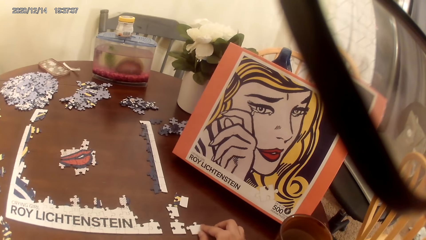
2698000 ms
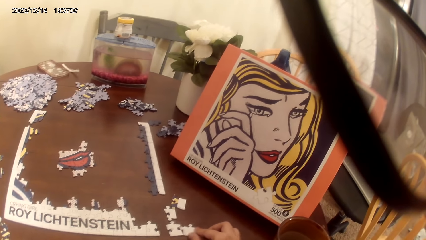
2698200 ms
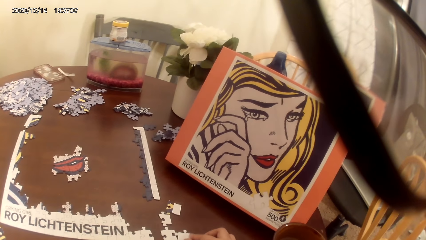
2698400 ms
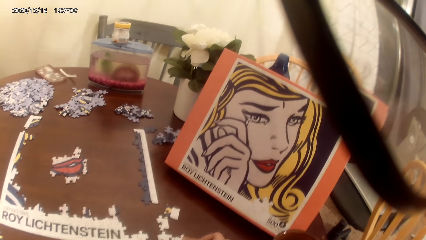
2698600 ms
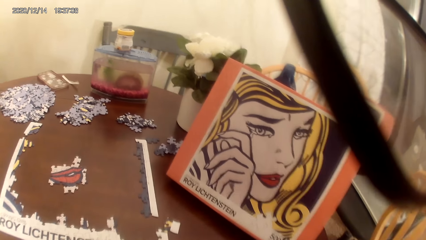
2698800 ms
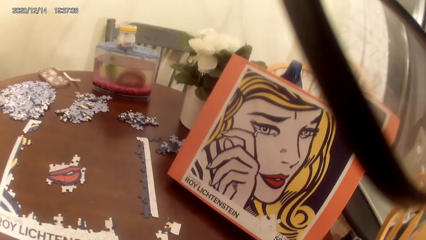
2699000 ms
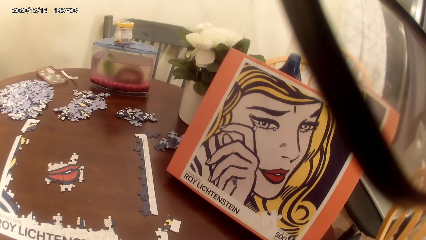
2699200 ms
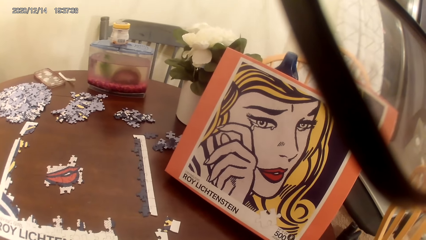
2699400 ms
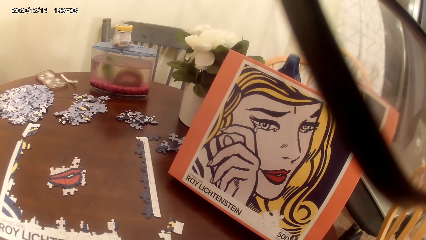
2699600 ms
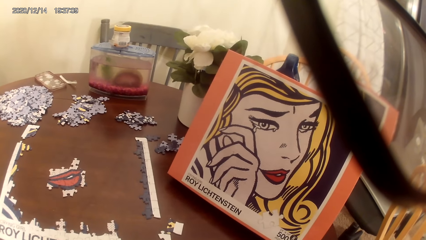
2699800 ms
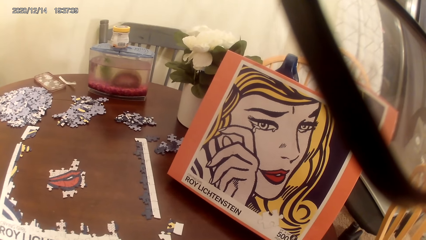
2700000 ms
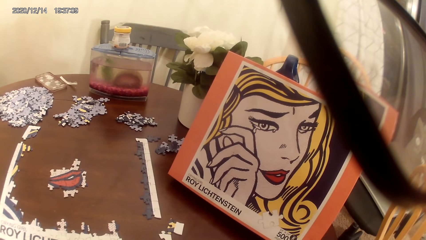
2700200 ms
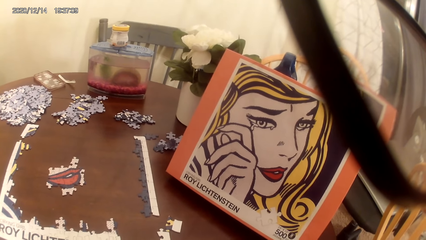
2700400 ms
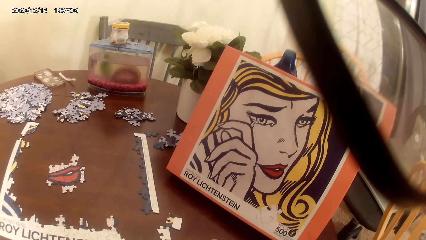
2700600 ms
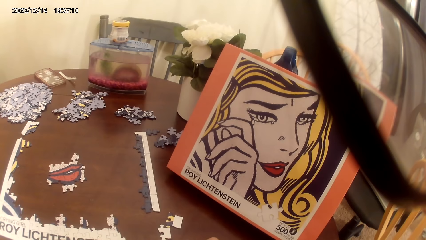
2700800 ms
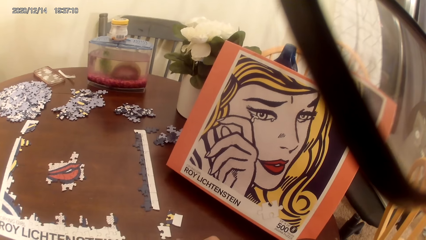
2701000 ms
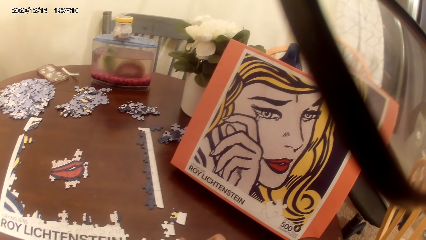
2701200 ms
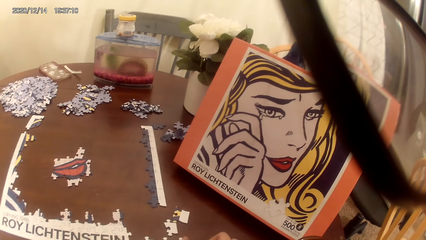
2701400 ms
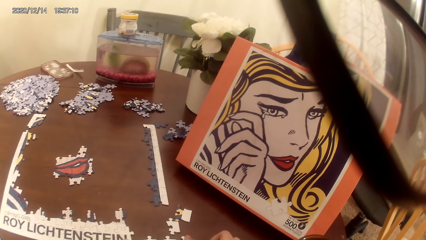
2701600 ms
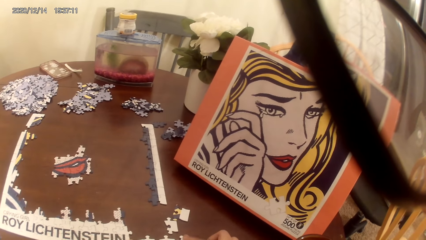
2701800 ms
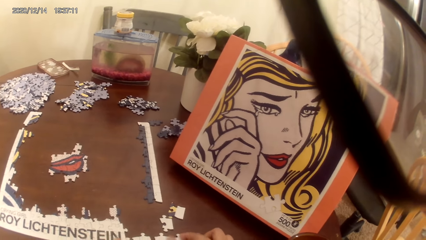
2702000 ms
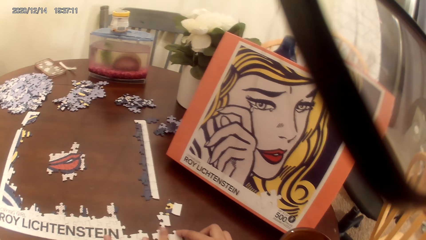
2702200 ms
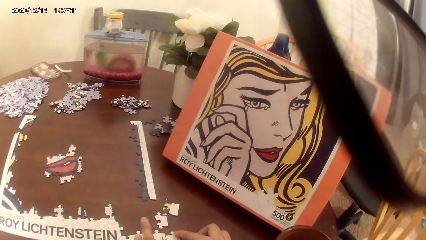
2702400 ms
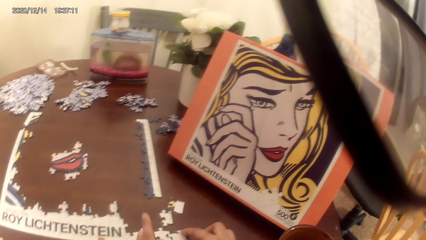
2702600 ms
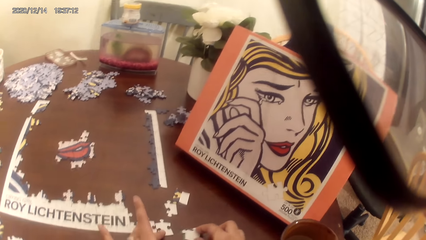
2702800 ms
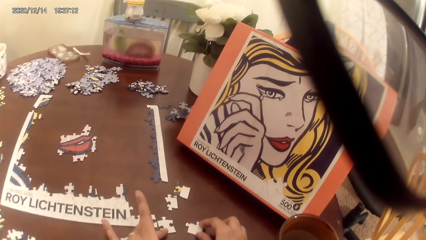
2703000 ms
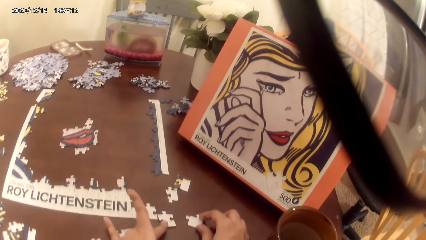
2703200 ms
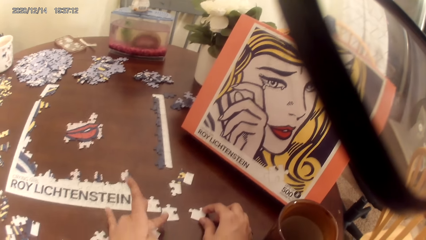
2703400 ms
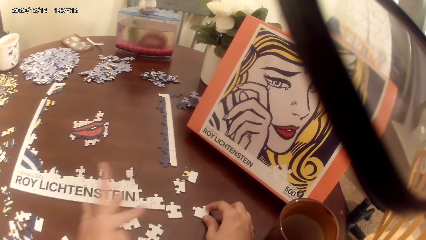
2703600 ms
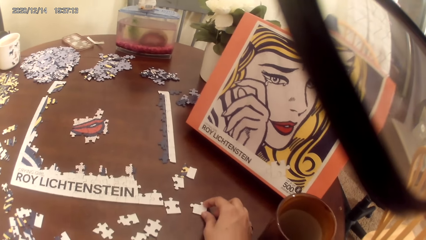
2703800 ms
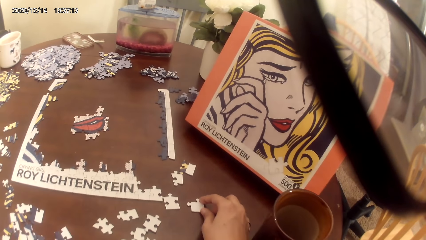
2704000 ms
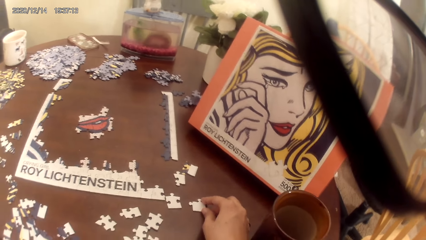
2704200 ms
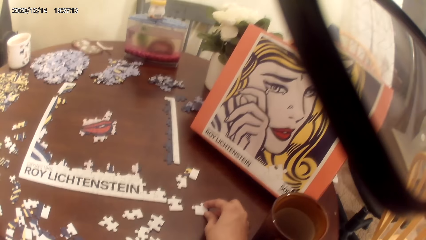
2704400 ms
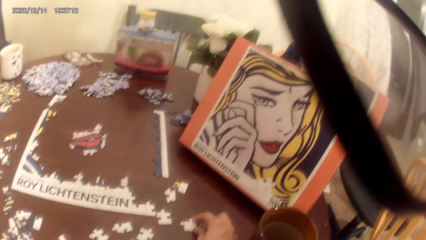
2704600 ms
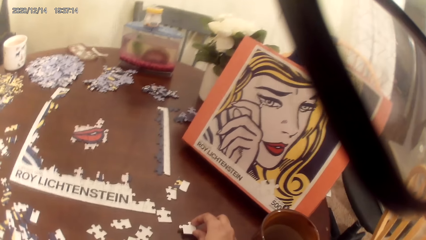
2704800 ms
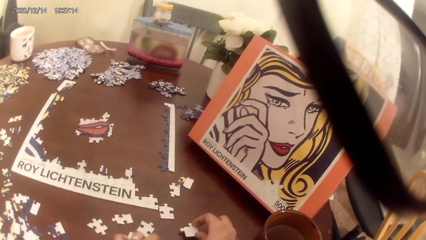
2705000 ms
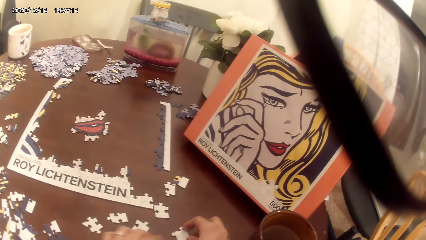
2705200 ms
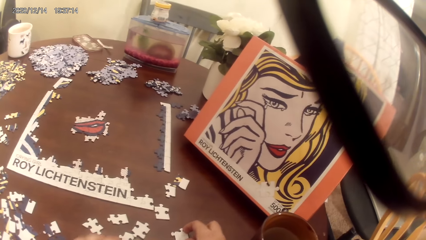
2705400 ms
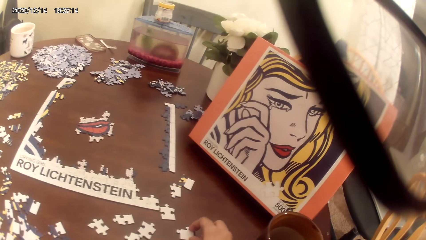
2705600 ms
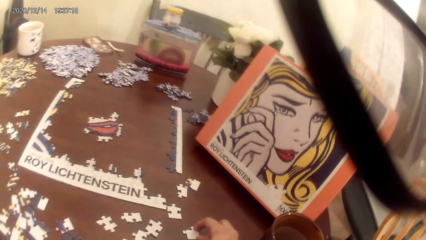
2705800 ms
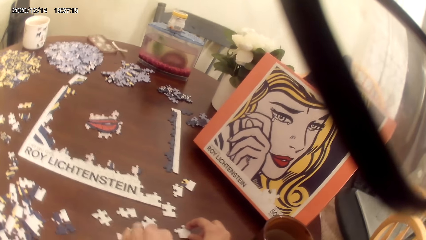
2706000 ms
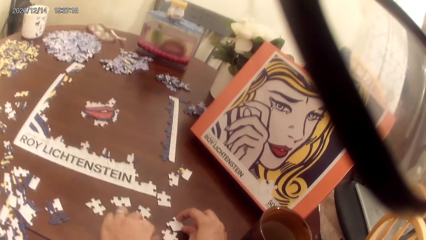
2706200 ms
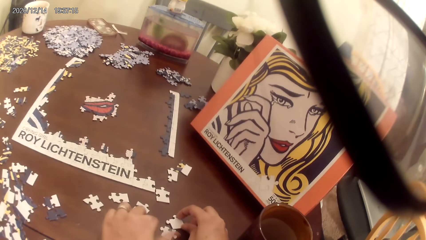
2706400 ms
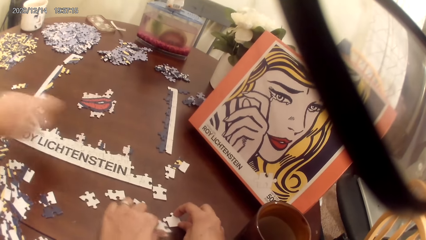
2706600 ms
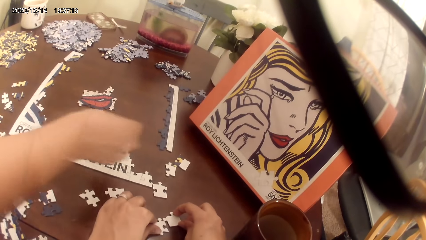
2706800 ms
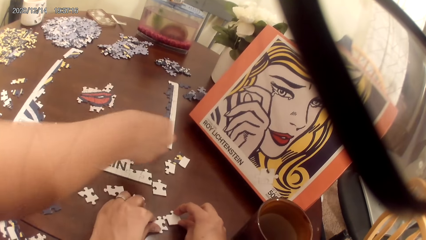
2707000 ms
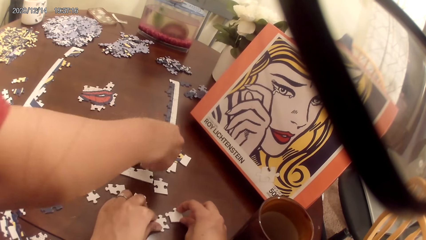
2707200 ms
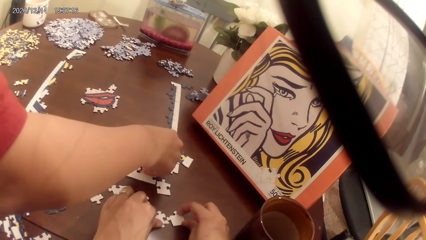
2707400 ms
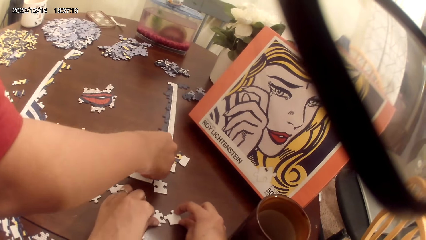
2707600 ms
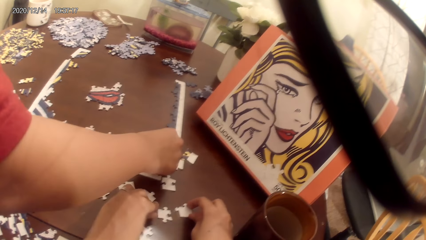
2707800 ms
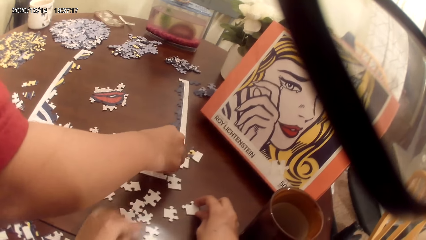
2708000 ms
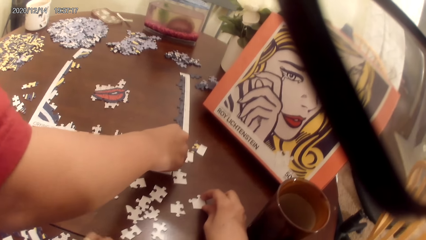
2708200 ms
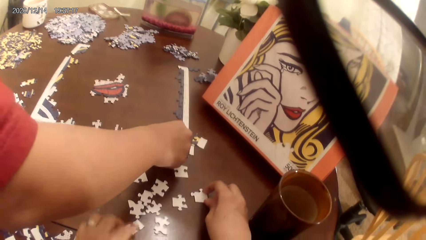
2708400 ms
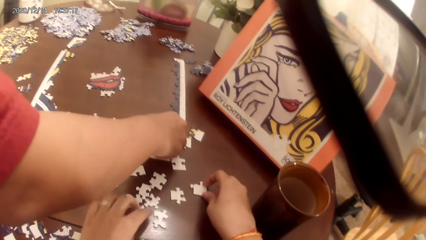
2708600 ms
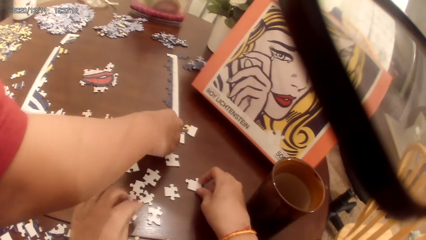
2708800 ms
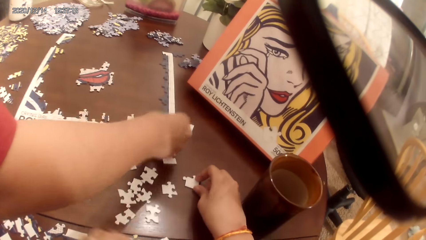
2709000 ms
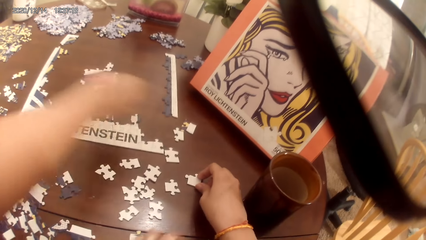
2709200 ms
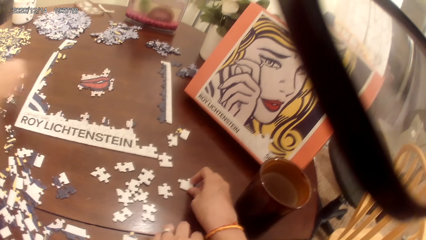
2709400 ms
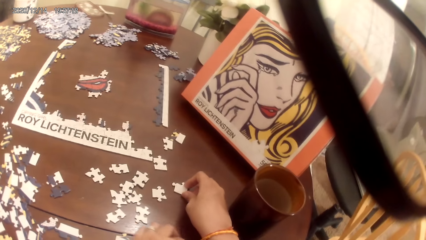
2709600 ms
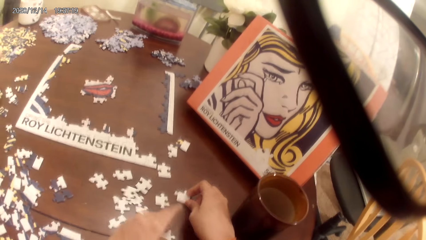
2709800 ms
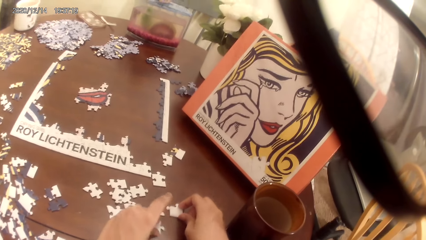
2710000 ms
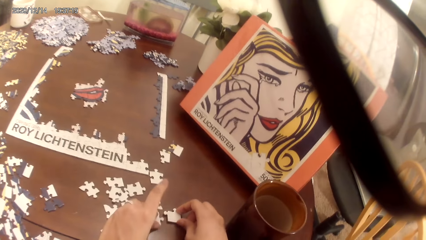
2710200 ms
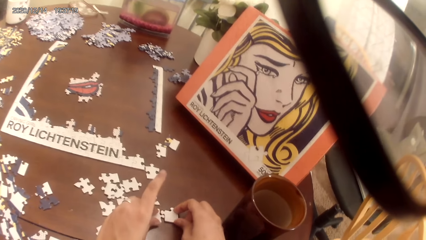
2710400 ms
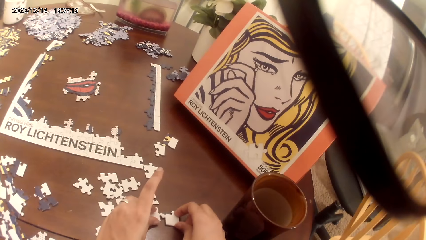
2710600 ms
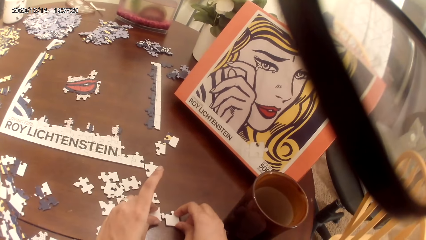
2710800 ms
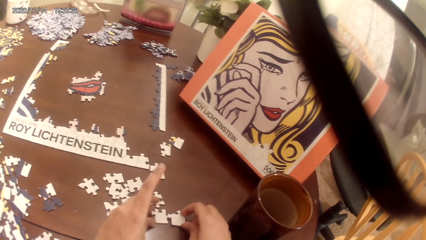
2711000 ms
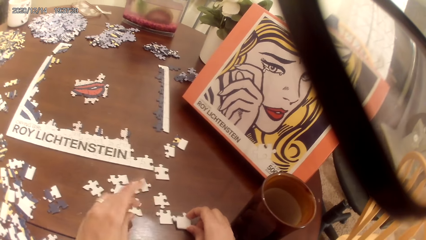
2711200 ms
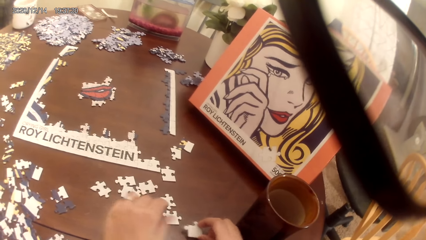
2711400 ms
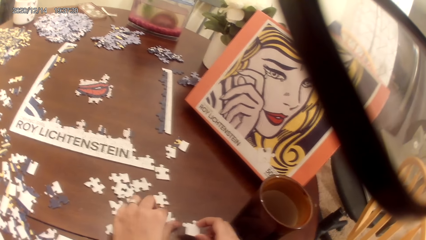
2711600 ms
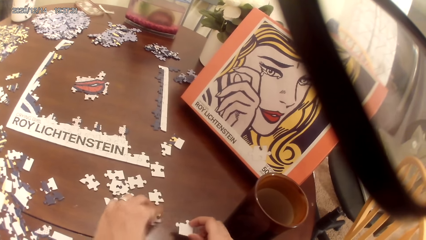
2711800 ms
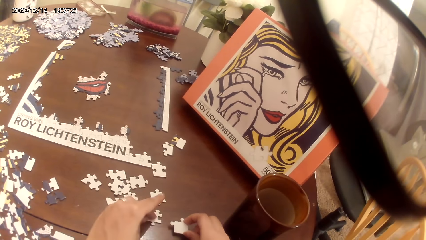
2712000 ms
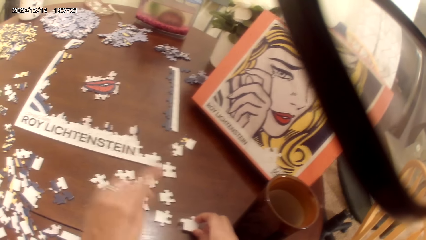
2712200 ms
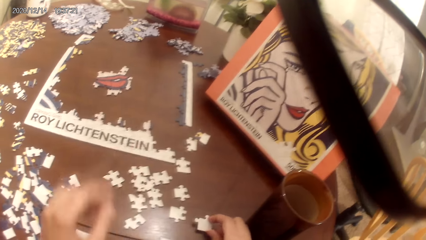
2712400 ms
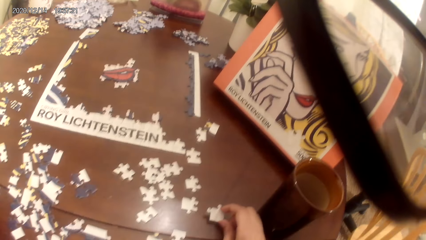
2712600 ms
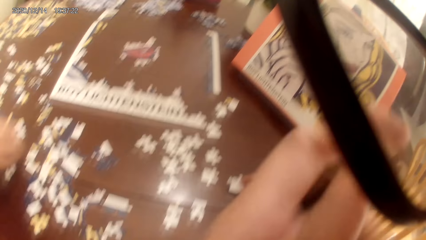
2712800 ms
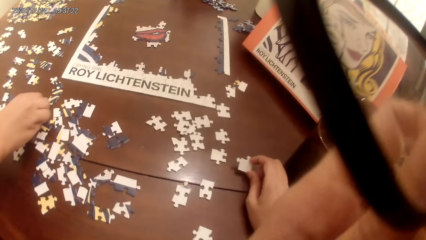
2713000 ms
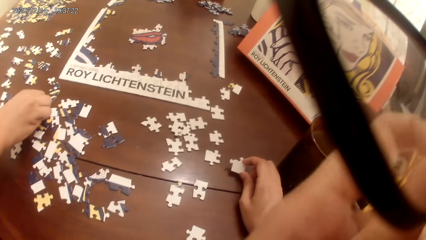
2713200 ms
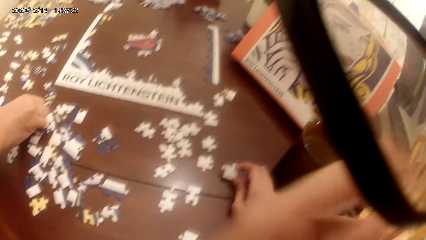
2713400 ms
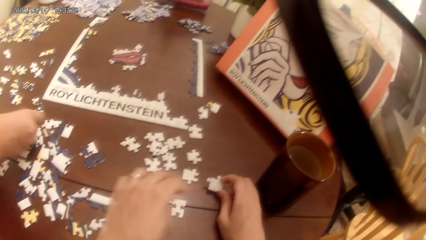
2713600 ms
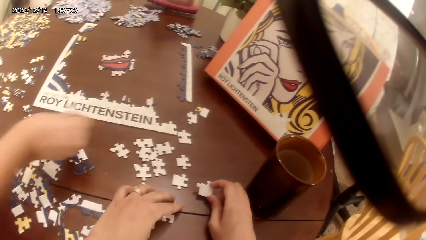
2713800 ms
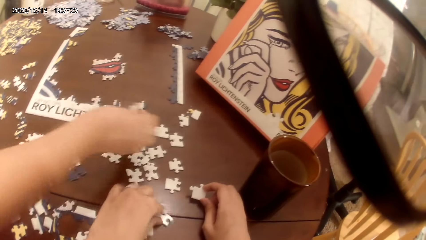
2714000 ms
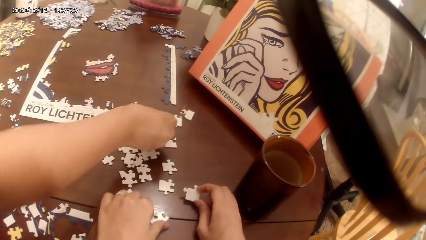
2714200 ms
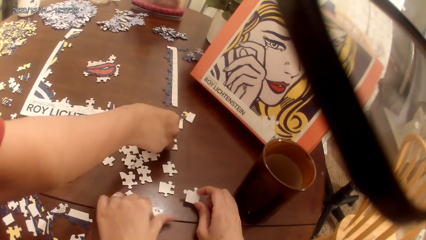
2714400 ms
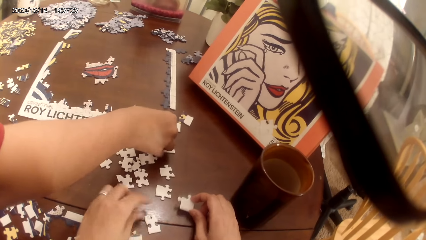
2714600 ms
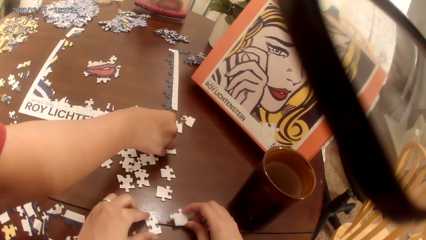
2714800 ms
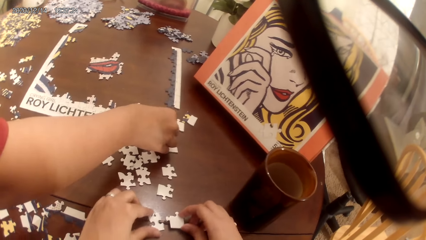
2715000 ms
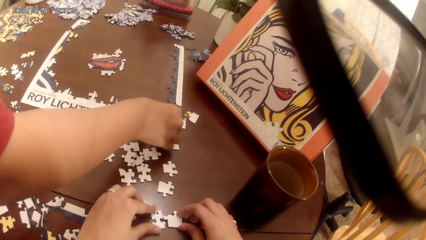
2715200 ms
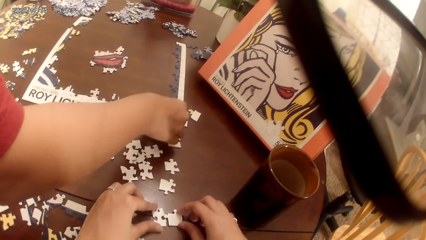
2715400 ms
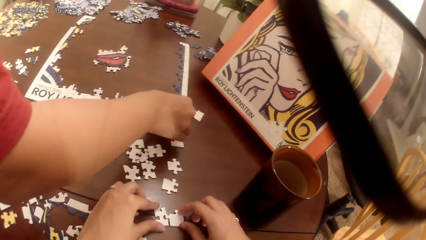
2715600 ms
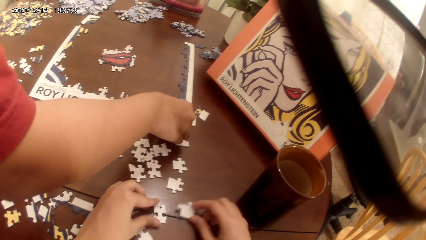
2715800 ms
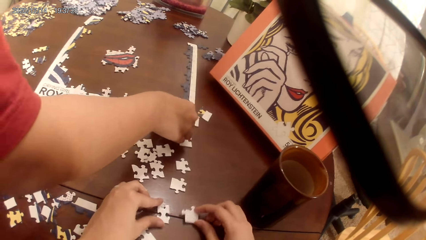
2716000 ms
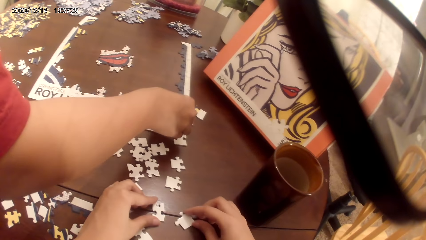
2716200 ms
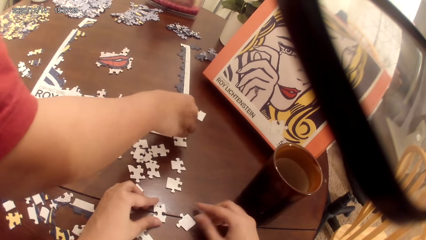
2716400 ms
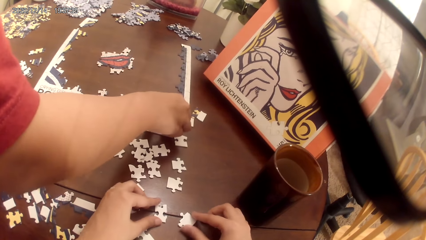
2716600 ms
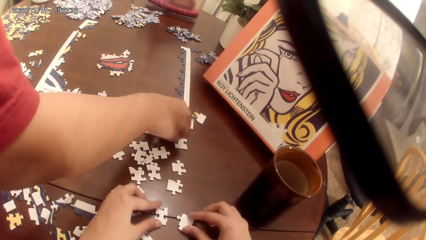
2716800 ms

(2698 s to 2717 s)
The camera wearer stares at the portrait. A lady plays a puzzle game. The camera wearer plays the puzzle game.
